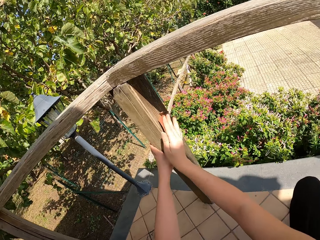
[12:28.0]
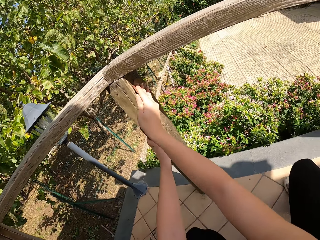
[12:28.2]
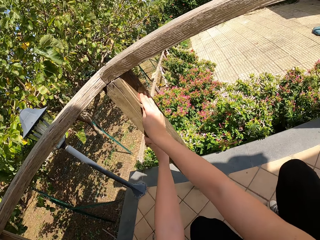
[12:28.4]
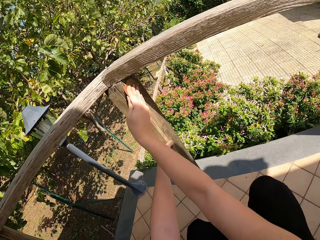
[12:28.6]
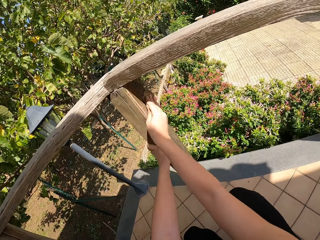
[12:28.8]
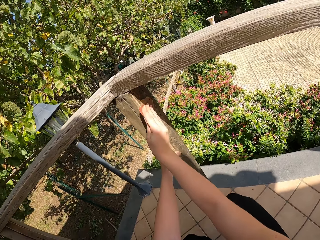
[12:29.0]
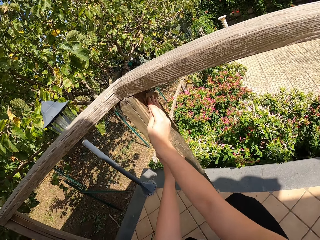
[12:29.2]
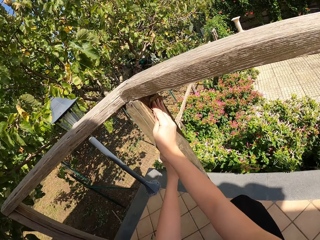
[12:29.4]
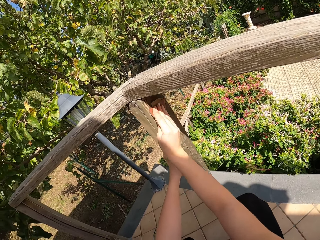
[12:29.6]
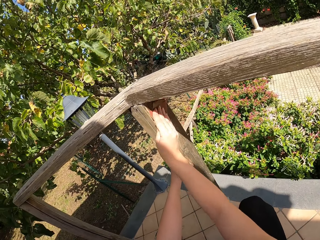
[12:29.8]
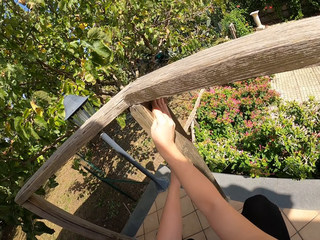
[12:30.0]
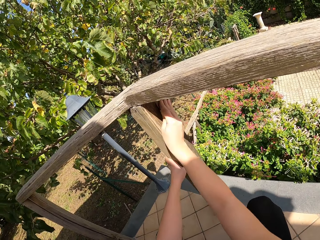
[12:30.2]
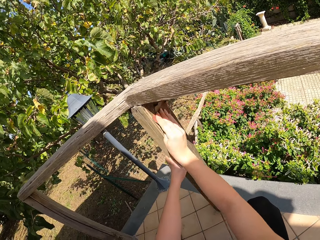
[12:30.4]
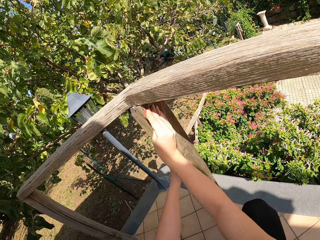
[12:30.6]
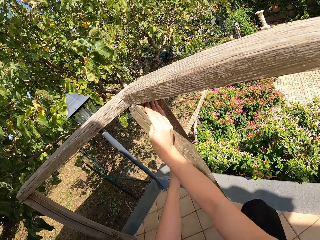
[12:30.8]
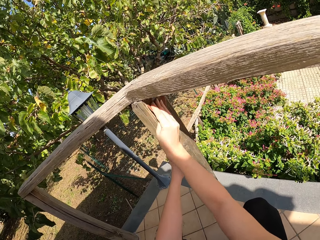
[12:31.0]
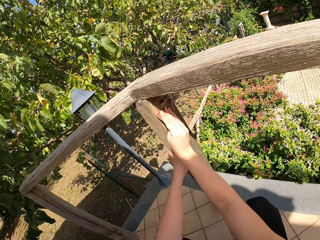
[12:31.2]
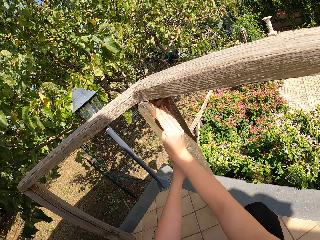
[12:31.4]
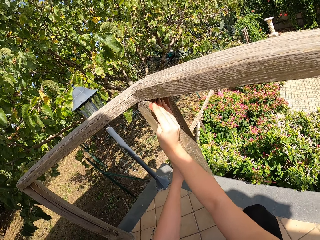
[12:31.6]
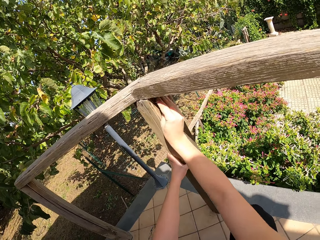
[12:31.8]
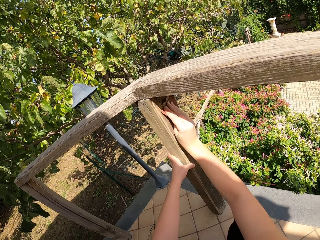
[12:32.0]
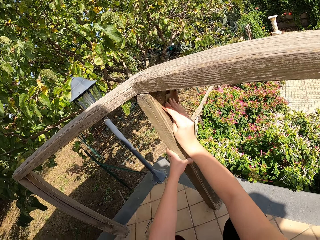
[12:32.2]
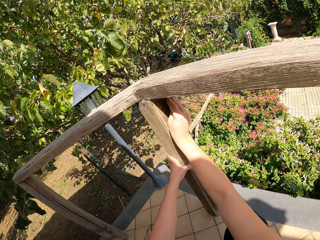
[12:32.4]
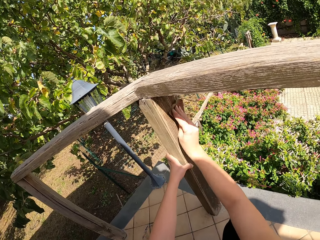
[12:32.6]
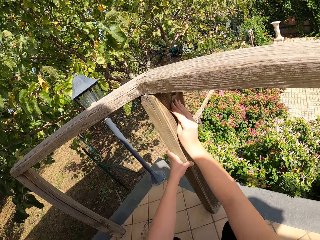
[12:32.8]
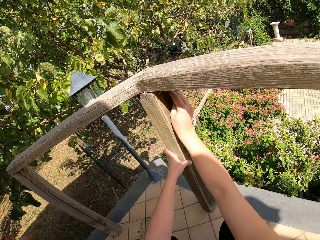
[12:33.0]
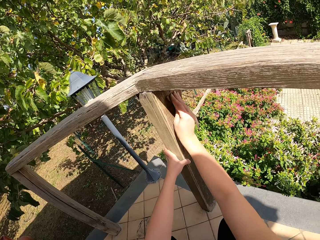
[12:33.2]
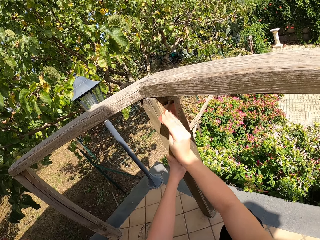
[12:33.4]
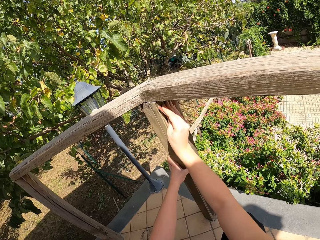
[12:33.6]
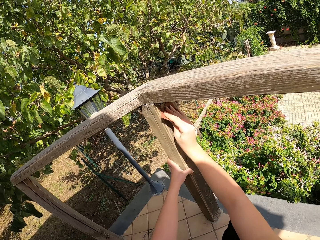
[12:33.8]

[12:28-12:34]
The camera wearer moves her hand forward. She smoothens the wood with the sandpaper.

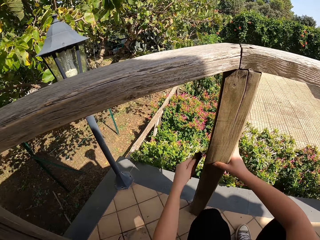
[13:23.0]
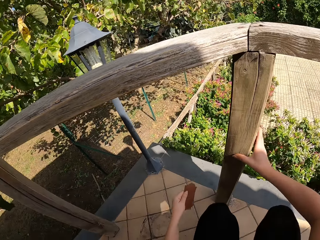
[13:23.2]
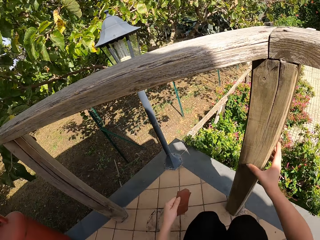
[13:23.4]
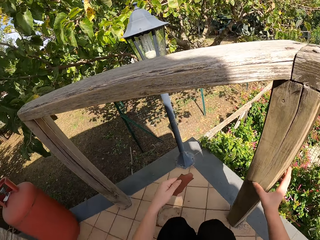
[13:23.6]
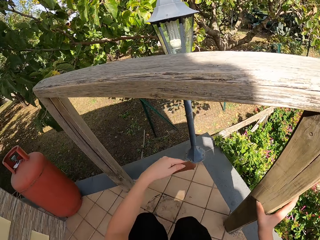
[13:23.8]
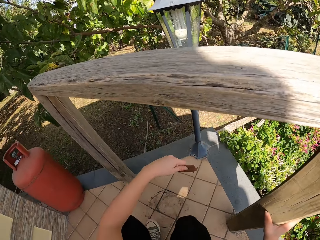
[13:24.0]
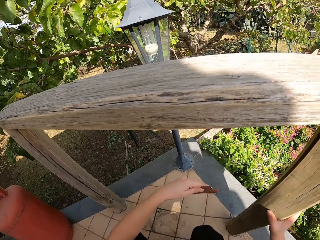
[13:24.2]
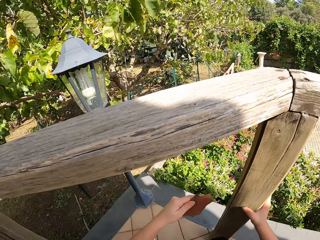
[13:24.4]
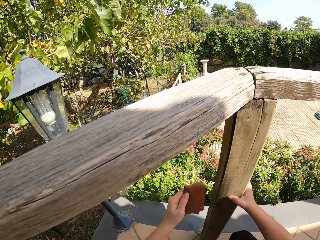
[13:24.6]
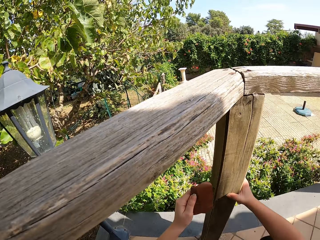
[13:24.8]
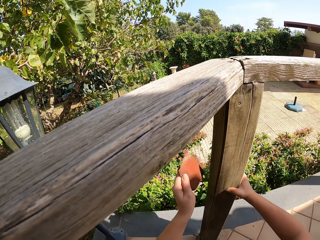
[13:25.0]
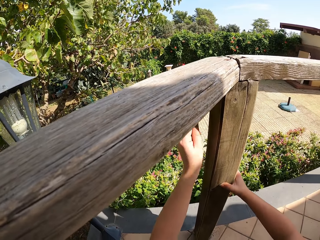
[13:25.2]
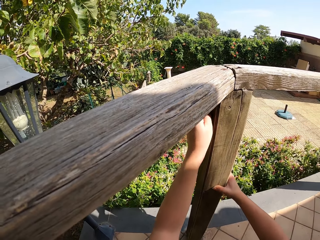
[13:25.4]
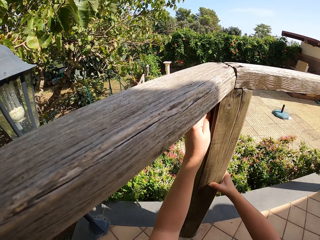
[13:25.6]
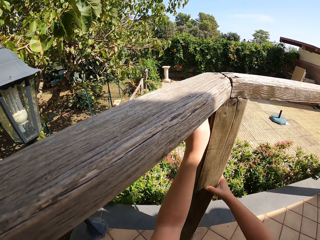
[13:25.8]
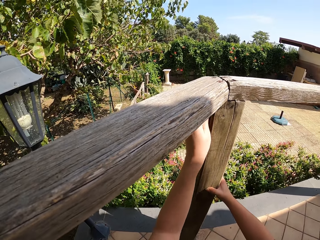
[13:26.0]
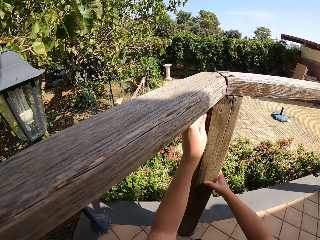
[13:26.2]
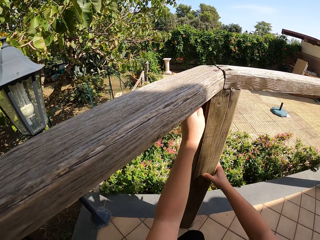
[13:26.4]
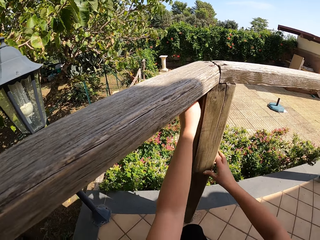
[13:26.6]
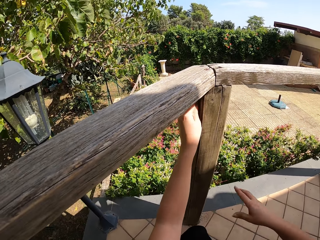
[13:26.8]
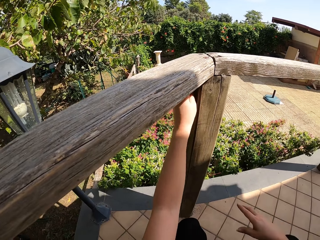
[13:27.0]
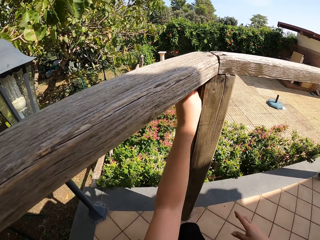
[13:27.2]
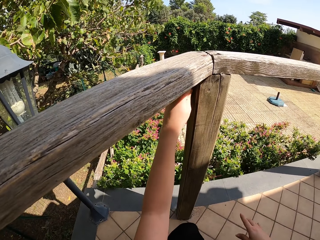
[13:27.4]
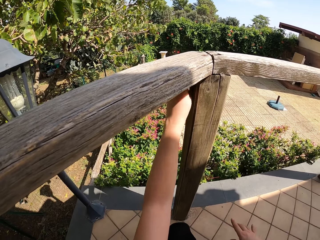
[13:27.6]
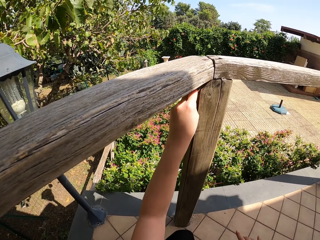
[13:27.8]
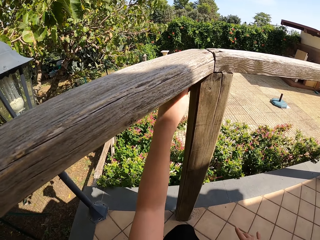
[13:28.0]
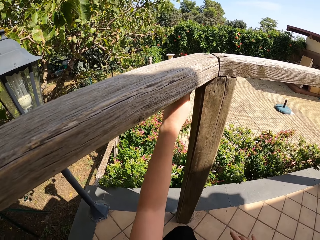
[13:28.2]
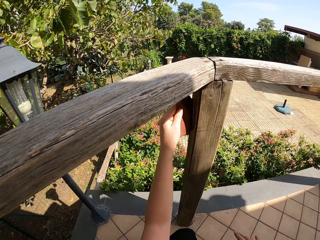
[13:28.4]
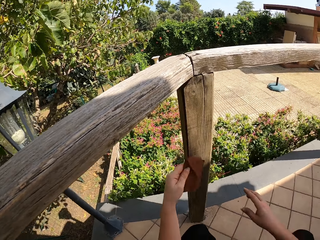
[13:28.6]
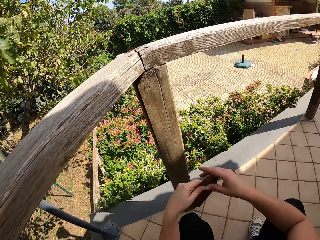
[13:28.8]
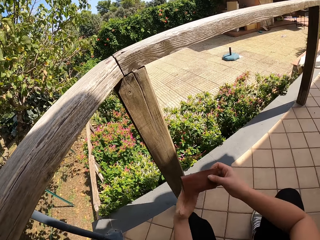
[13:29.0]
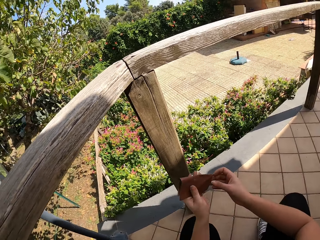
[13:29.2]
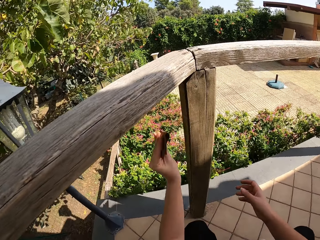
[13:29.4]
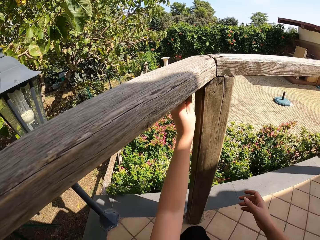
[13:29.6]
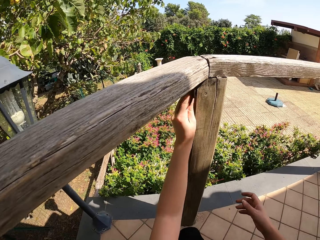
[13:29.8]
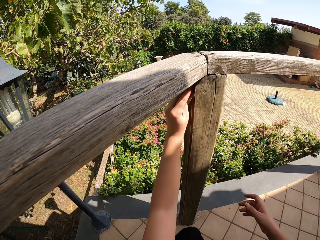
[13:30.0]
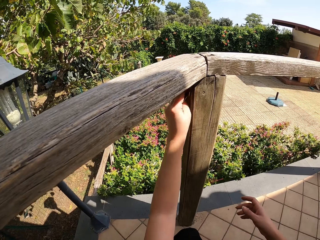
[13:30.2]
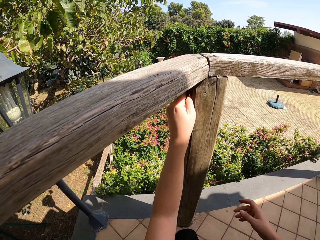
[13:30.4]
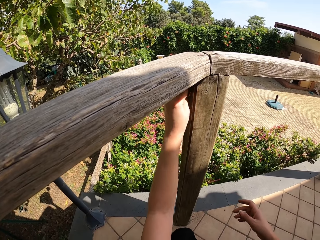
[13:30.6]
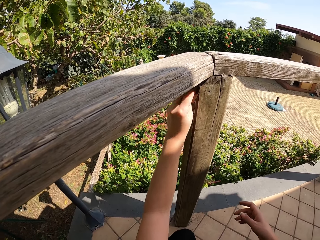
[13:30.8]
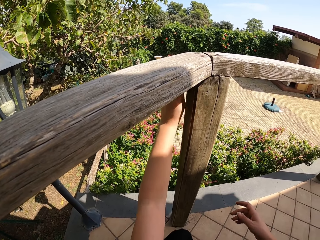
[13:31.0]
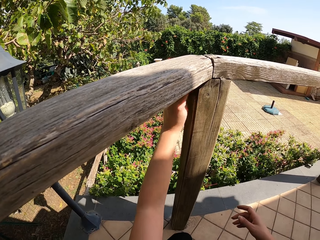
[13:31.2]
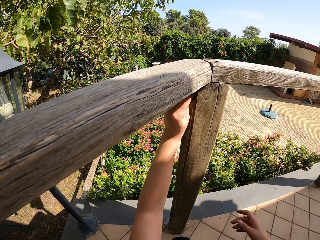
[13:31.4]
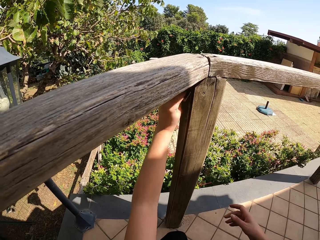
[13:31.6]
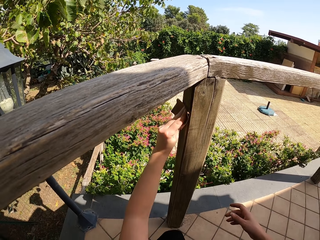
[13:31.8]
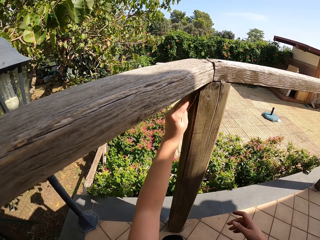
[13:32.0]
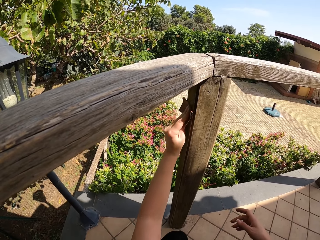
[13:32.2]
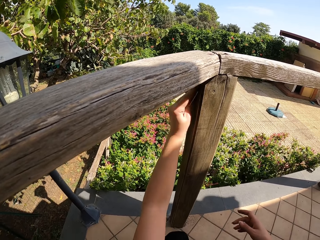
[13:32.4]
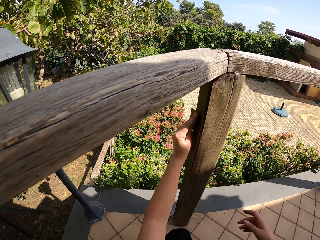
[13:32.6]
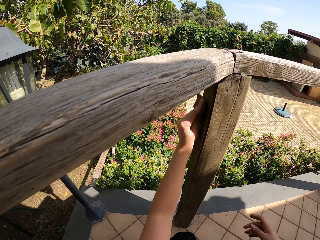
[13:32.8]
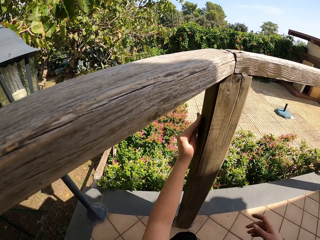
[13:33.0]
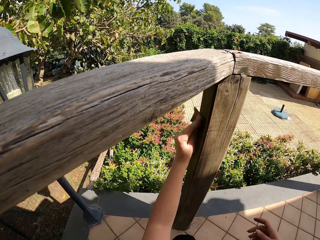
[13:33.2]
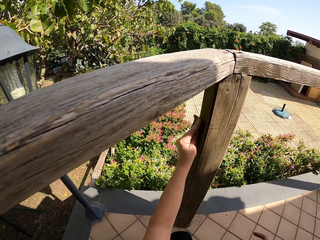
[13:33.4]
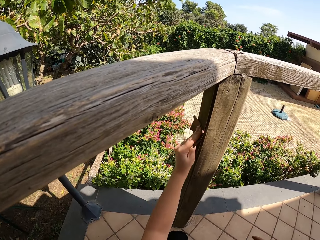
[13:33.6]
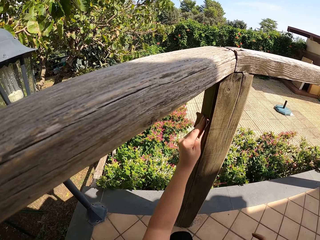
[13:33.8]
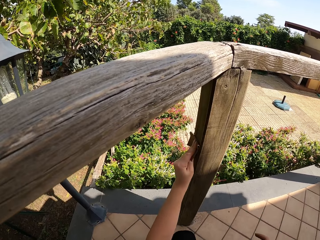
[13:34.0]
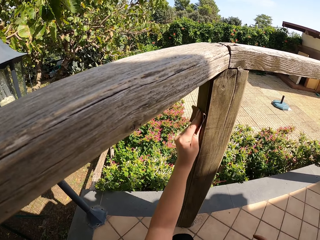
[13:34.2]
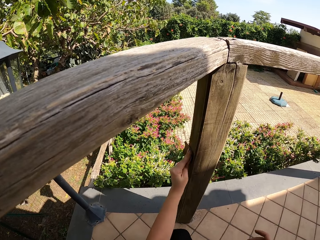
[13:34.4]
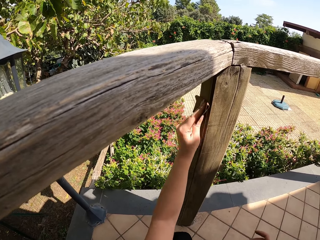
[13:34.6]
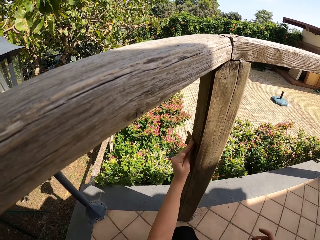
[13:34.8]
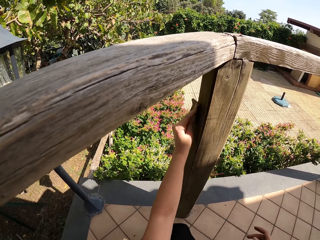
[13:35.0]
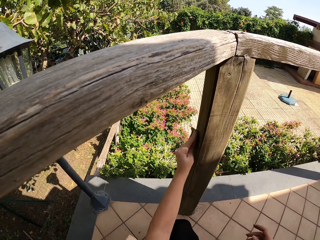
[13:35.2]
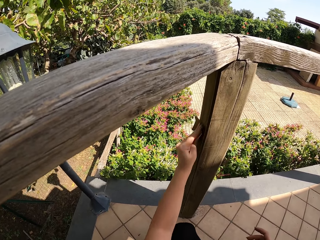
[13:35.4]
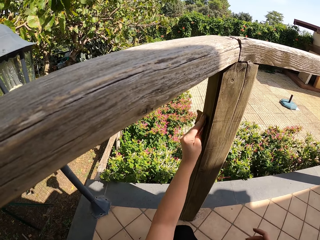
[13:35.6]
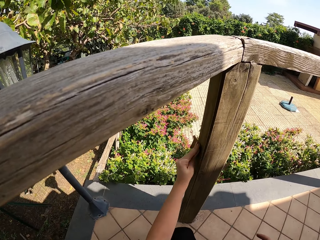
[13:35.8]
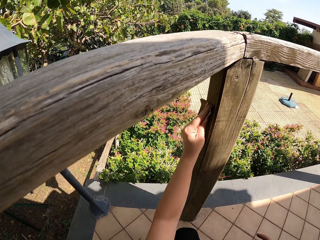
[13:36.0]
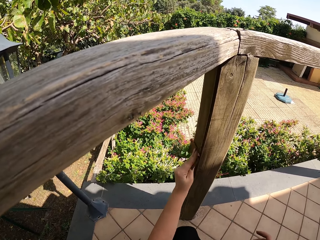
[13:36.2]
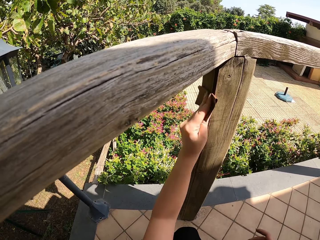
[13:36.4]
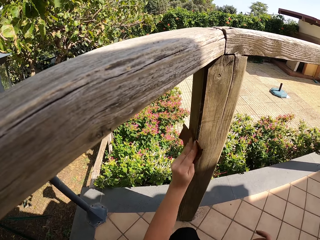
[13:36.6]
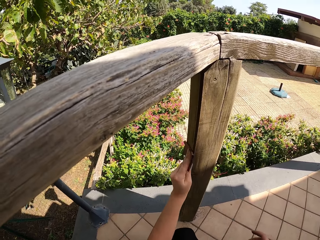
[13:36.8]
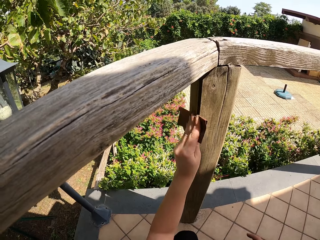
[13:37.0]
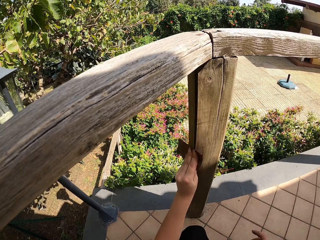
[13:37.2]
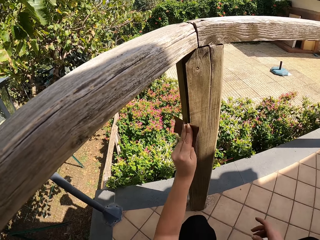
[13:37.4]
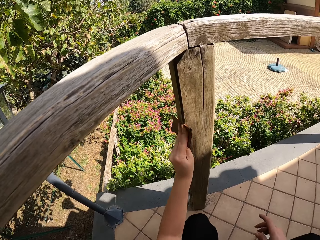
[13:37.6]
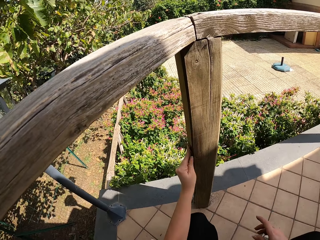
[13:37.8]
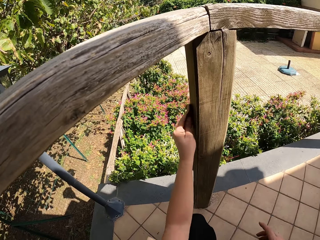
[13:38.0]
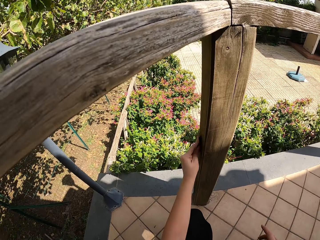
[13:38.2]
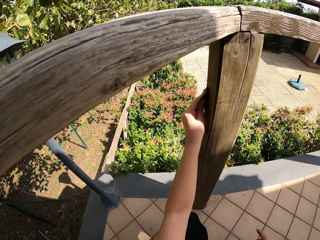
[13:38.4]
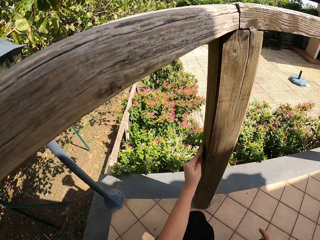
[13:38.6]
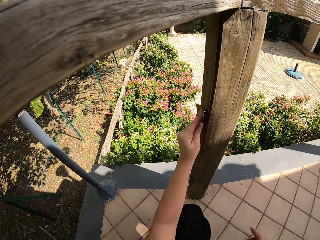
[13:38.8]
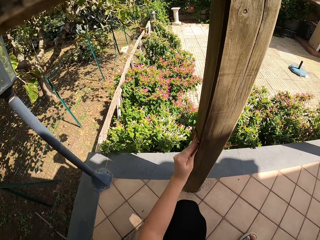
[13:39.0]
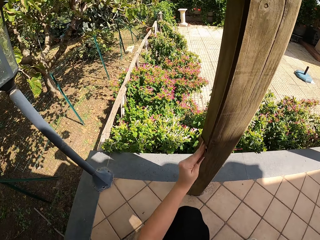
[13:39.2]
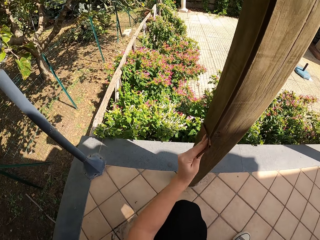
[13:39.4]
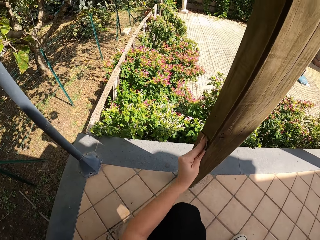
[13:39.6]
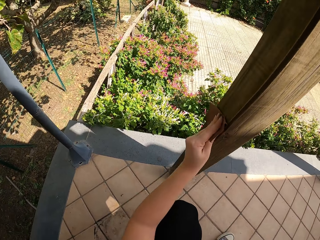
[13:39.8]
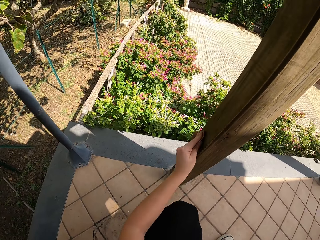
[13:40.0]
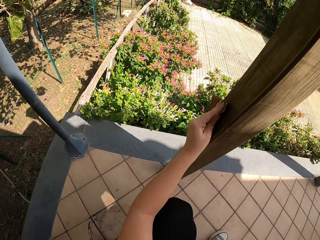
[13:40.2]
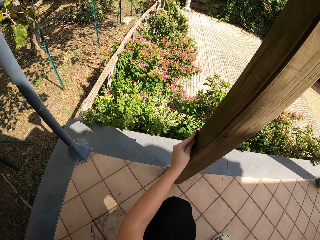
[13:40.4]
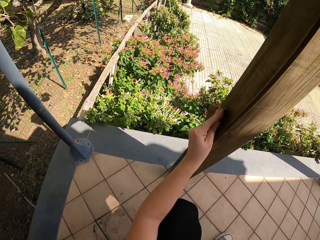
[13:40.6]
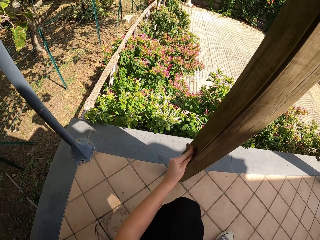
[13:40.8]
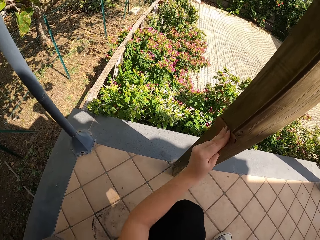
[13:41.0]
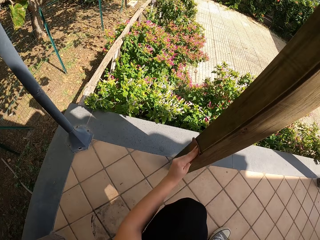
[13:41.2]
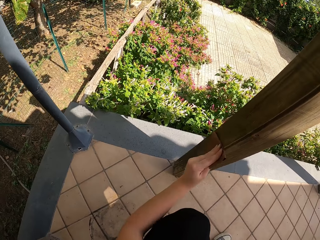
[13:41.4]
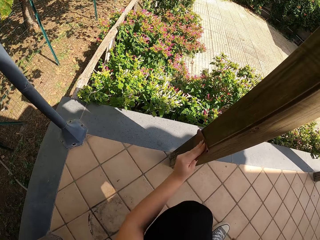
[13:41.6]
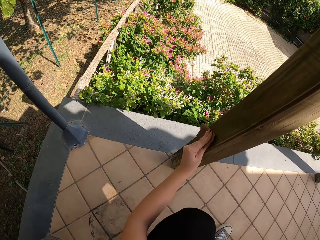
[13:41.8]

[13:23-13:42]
The camera wearer lets go of the wood. She moves towards the edge of the wood. She smoothens the wood with the sandpaper. She lets go of the wood. She smoothens the wood with sandpaper. She lets go of the wood. She holds the sandpaper with both her hands. She lets go of the wood. She raises her hand towards the wood. She smoothens the wood with the sandpaper.
